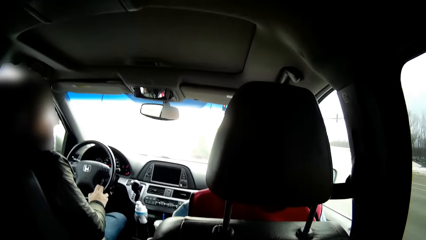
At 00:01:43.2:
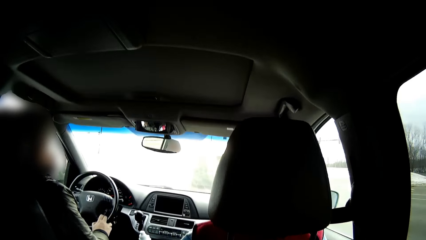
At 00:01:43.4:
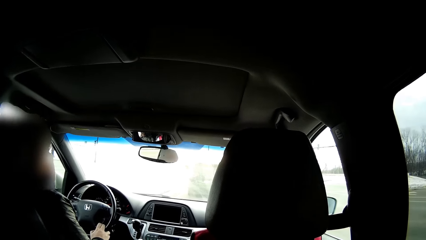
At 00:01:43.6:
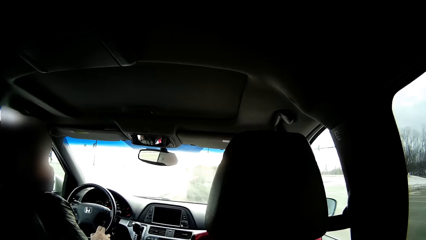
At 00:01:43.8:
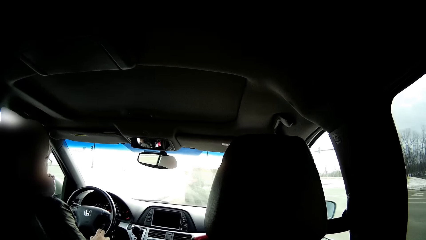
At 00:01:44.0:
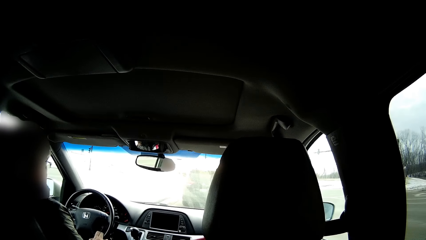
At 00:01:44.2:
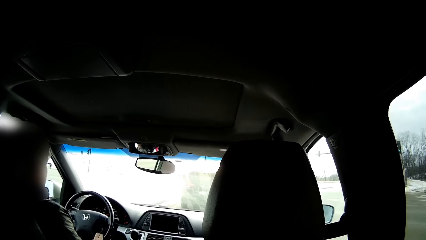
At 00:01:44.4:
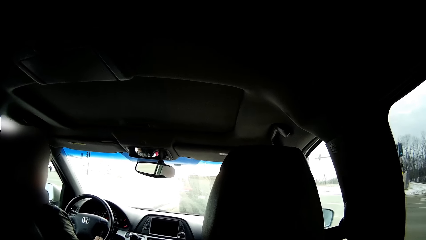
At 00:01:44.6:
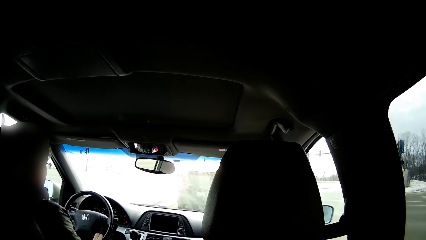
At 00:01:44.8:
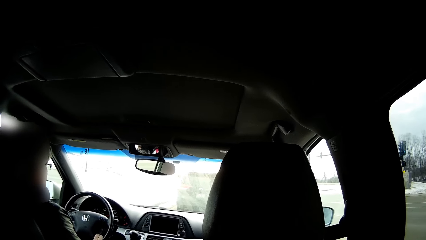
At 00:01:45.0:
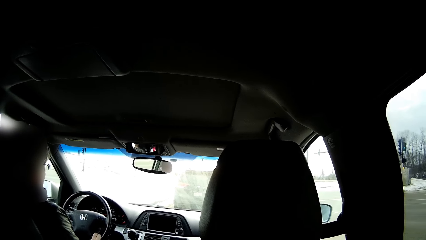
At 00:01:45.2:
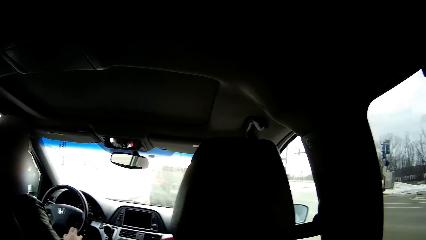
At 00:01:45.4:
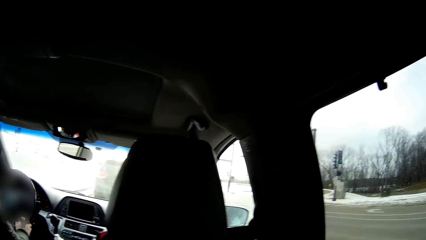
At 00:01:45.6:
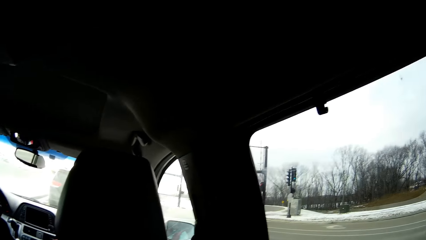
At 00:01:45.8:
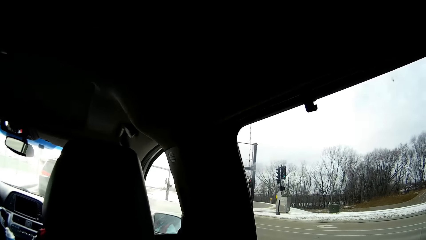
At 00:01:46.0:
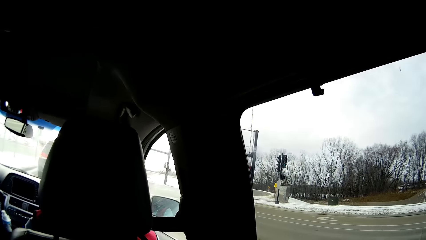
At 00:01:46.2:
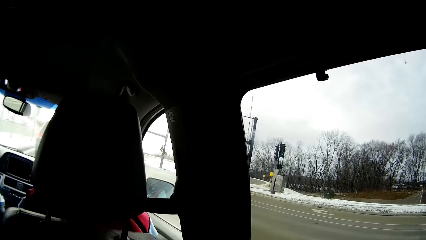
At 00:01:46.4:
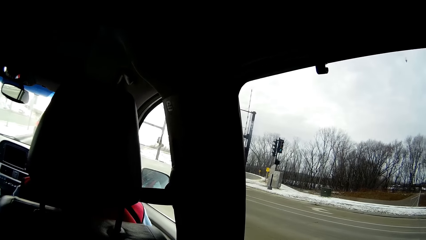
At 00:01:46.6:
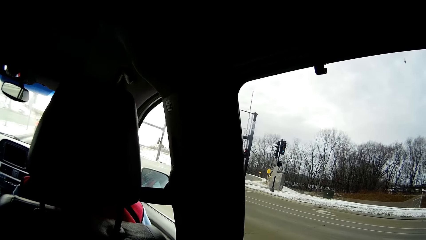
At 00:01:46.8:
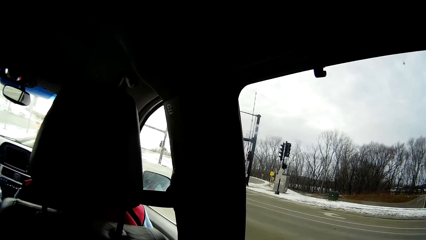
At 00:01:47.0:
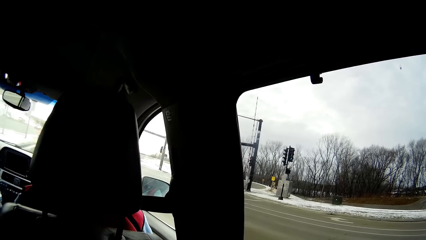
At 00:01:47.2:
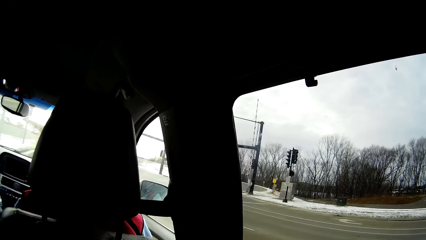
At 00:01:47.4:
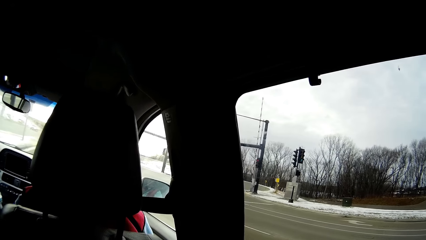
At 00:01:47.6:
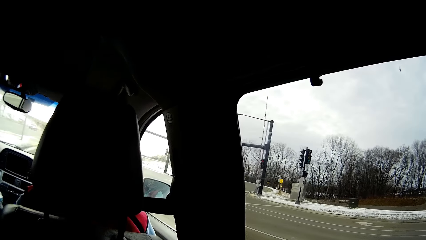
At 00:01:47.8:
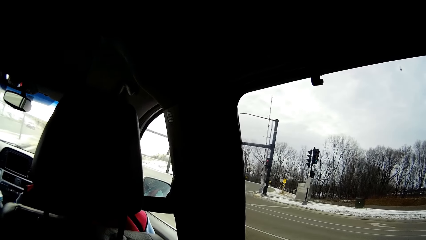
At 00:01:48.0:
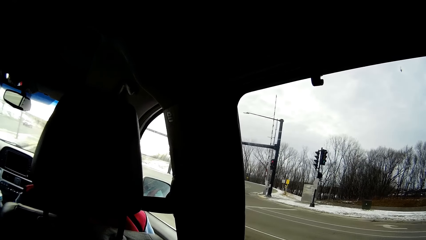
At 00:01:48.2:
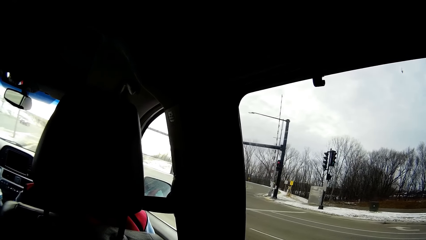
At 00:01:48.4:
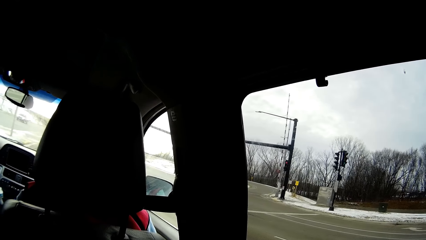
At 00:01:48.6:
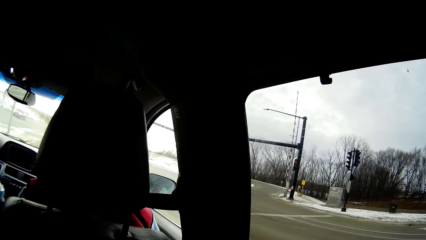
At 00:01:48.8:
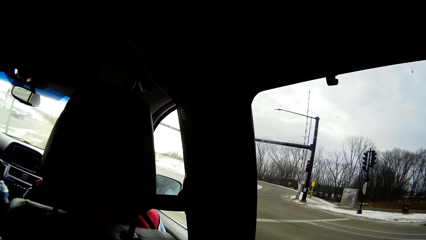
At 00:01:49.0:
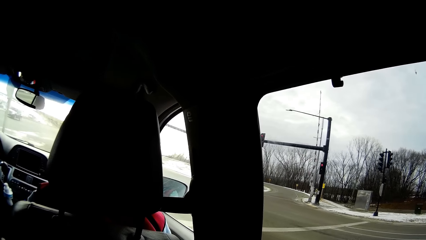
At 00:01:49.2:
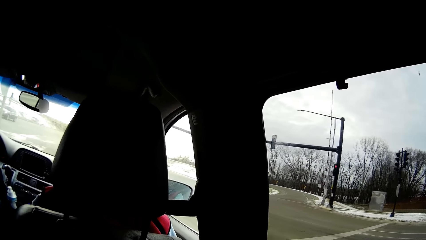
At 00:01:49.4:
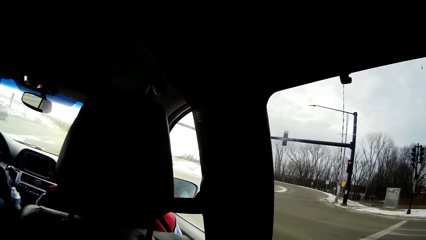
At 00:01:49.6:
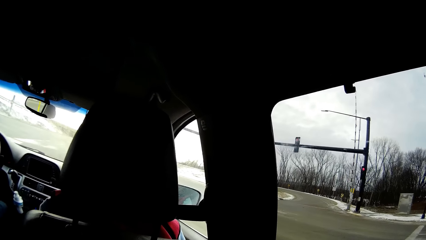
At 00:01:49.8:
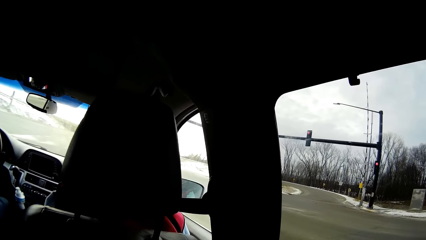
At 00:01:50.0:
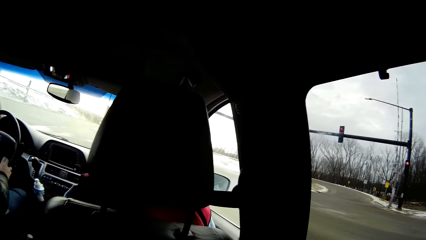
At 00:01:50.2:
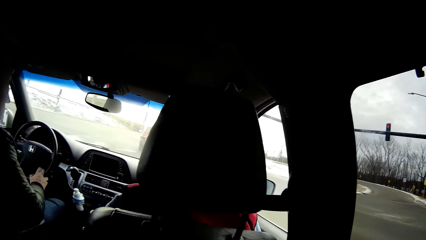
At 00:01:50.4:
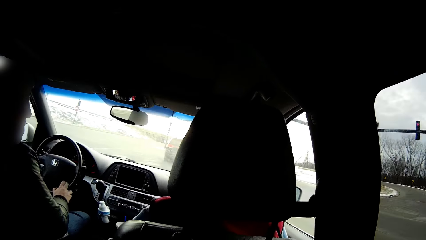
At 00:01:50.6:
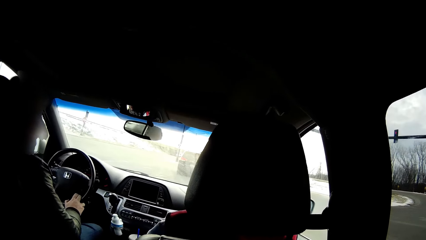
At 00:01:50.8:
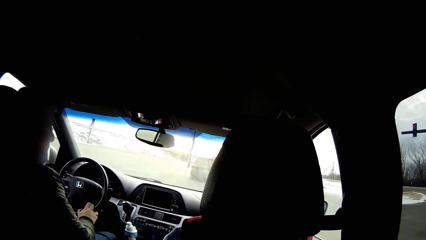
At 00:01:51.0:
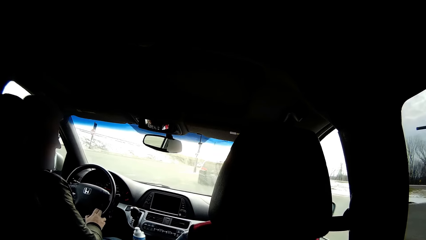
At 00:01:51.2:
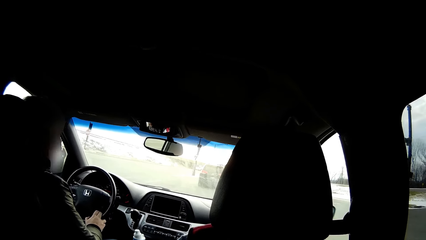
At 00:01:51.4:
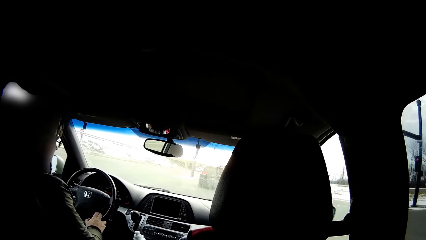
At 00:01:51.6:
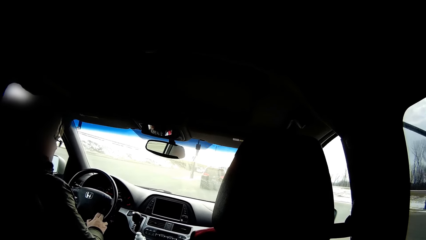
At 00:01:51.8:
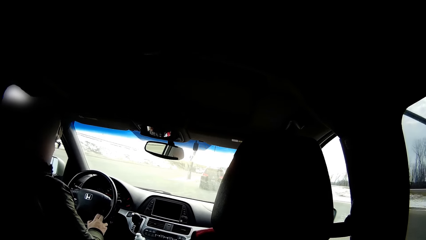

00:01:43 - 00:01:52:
The camera wearer looks around.

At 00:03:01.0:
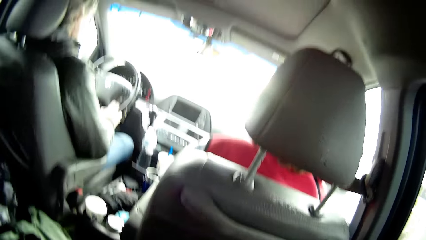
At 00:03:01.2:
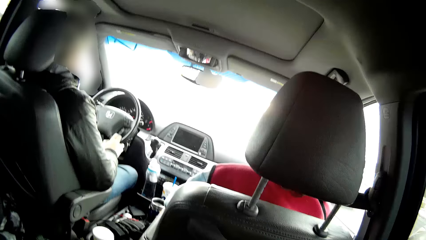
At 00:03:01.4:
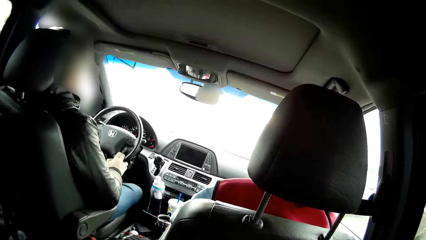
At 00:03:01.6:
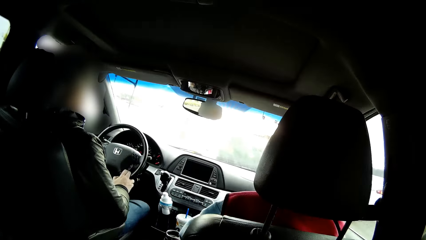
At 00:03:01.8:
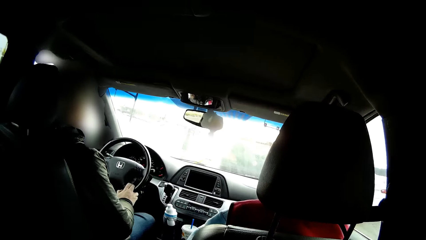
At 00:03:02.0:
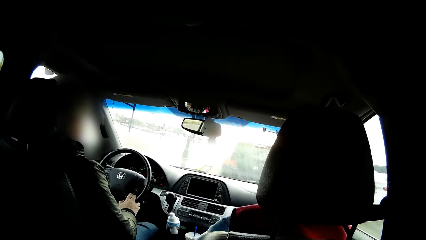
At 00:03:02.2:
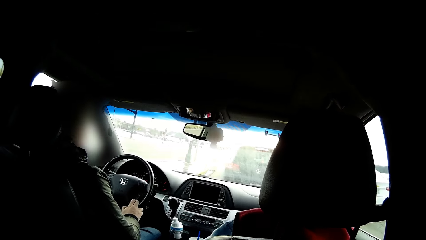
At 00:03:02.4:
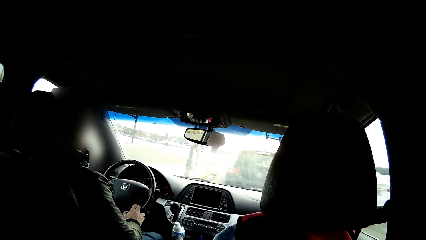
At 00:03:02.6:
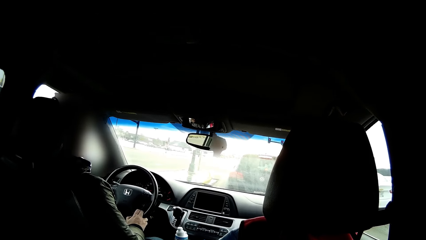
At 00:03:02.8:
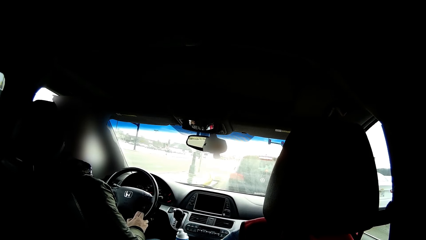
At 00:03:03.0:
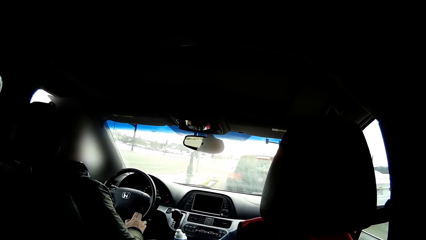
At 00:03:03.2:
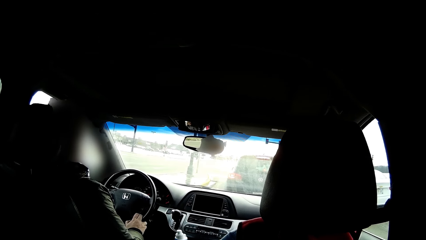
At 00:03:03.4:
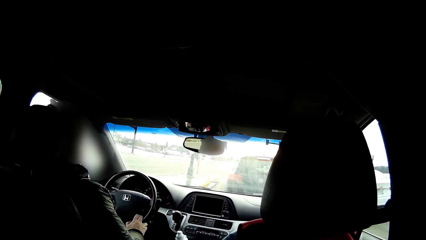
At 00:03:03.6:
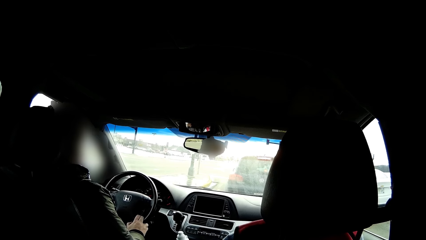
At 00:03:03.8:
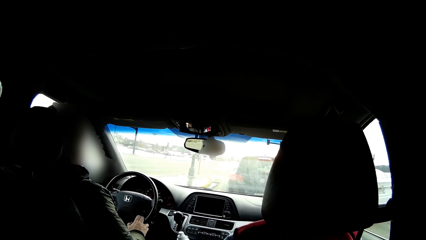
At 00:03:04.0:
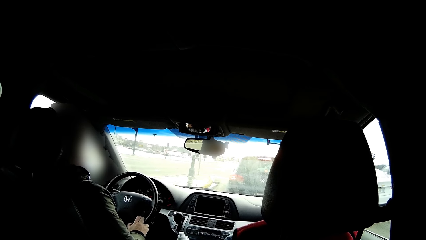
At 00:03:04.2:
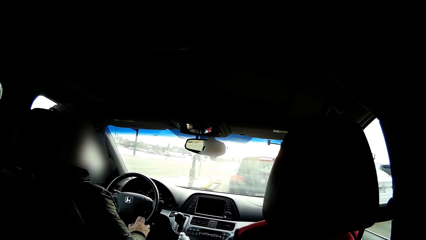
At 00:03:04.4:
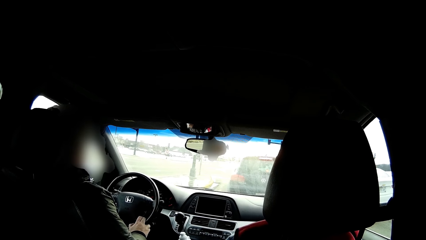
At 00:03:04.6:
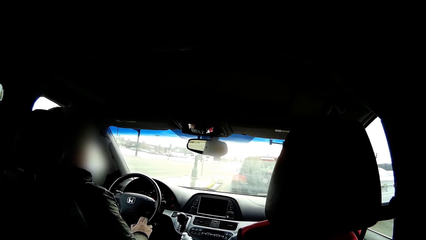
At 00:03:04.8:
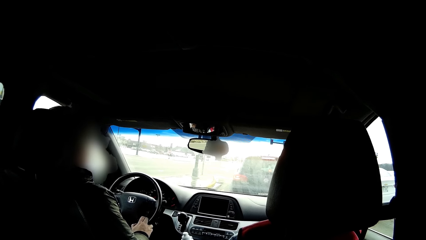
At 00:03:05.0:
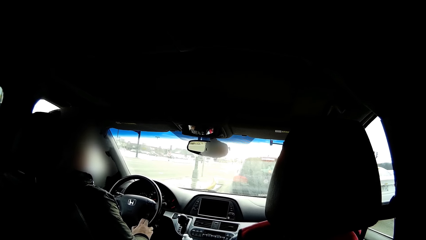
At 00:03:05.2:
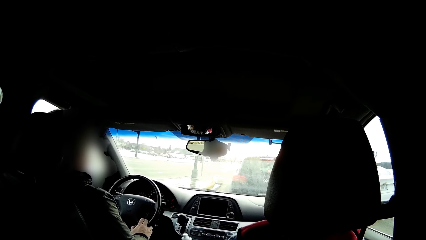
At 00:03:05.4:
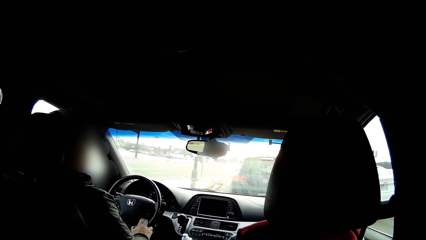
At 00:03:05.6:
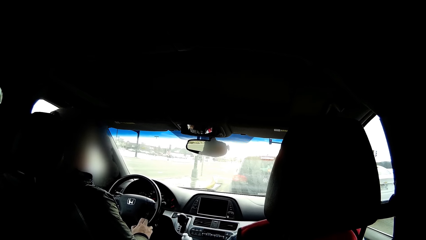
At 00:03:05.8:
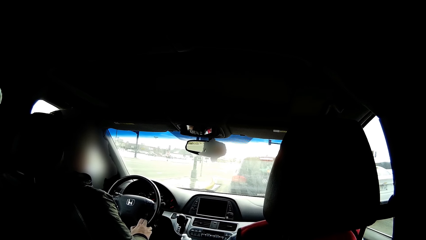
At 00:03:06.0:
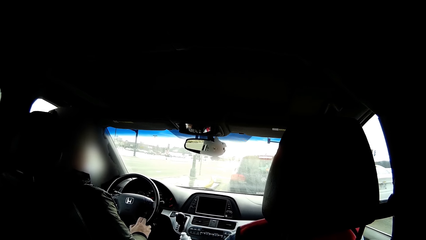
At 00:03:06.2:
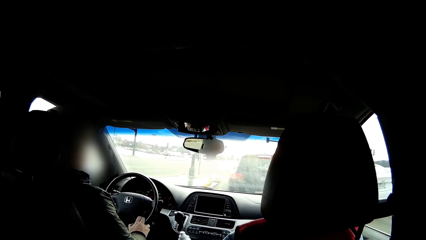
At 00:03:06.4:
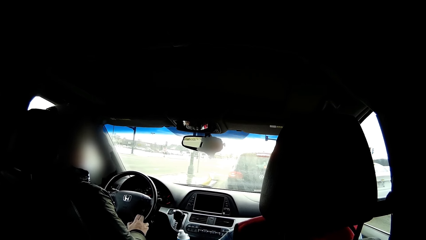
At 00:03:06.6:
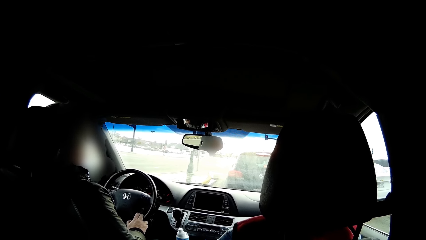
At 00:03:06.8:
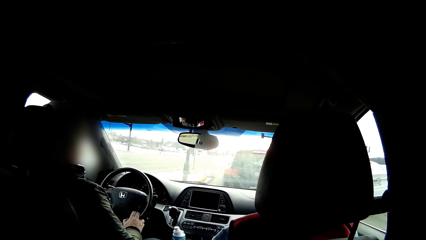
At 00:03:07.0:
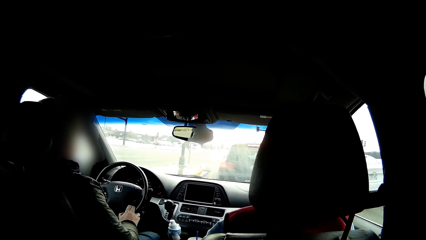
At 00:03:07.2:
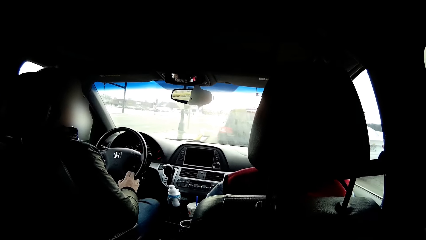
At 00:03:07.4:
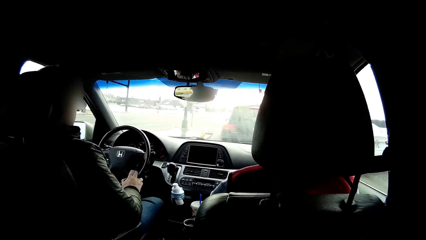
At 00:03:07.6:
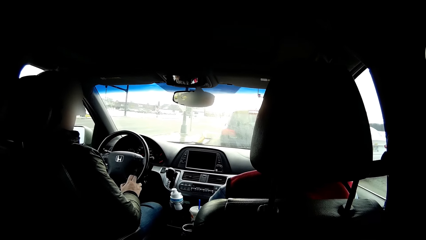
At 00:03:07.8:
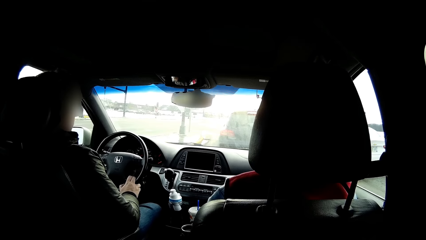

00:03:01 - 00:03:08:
The camera wearer looks around.
